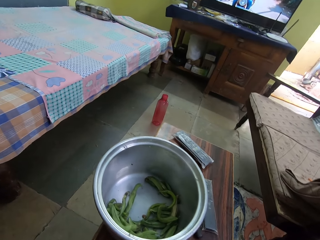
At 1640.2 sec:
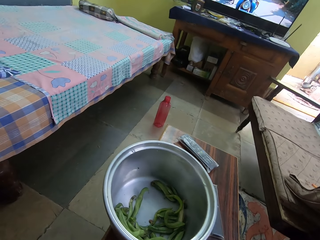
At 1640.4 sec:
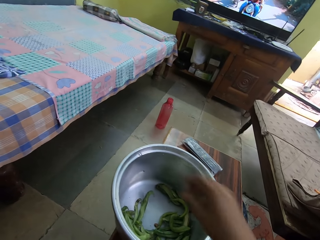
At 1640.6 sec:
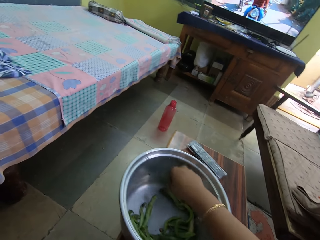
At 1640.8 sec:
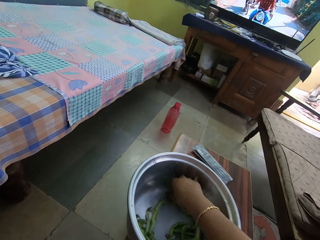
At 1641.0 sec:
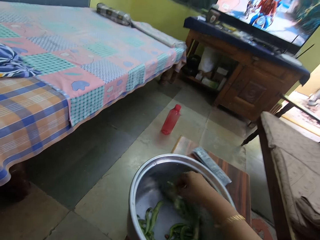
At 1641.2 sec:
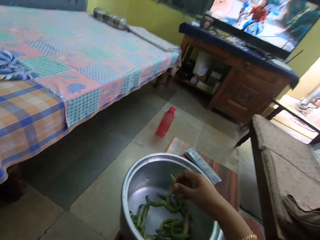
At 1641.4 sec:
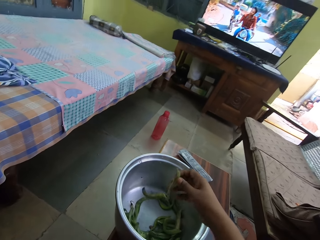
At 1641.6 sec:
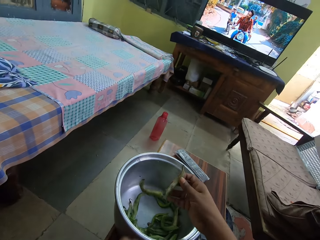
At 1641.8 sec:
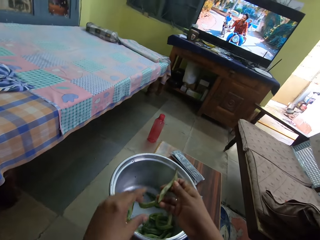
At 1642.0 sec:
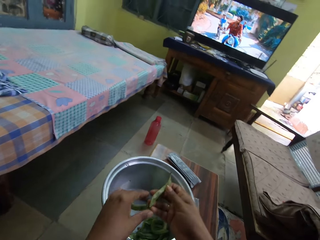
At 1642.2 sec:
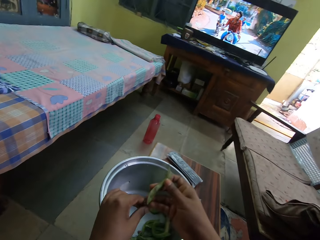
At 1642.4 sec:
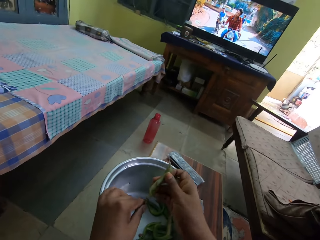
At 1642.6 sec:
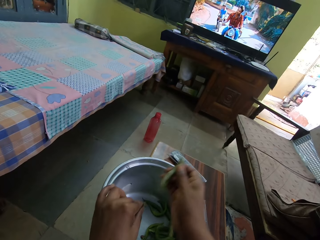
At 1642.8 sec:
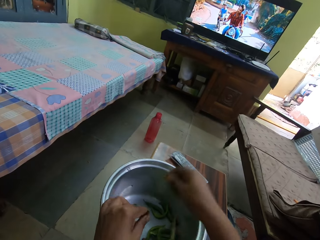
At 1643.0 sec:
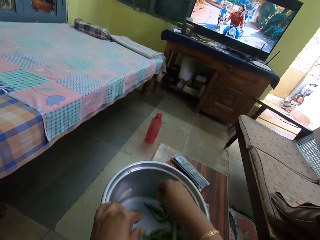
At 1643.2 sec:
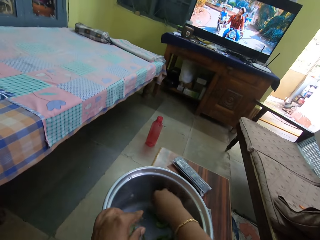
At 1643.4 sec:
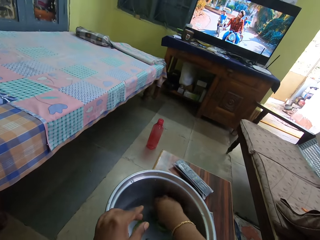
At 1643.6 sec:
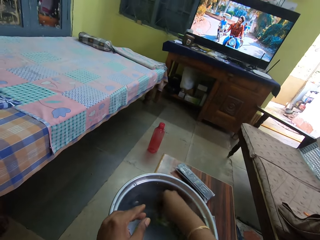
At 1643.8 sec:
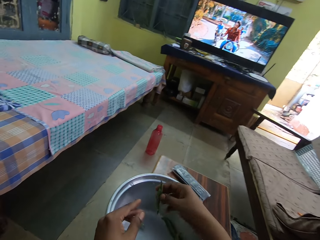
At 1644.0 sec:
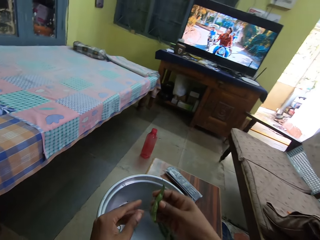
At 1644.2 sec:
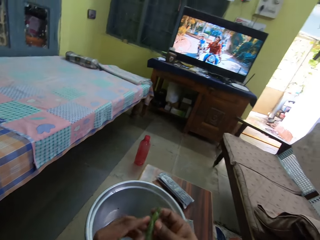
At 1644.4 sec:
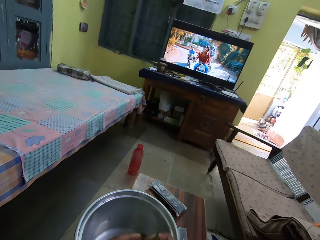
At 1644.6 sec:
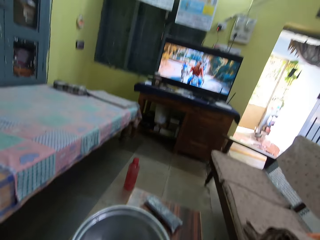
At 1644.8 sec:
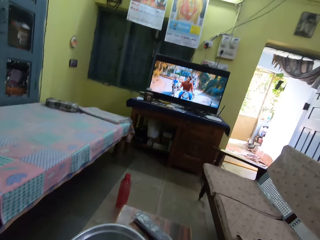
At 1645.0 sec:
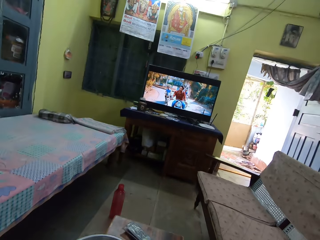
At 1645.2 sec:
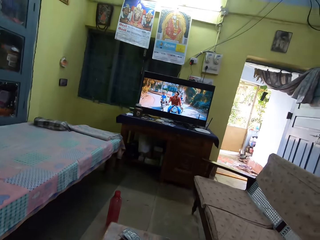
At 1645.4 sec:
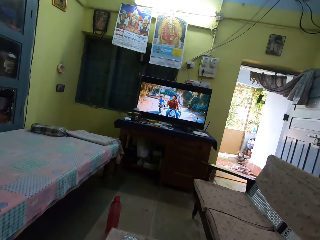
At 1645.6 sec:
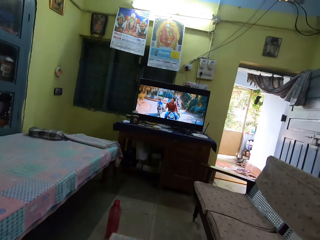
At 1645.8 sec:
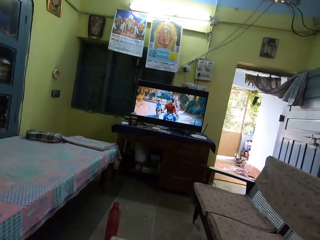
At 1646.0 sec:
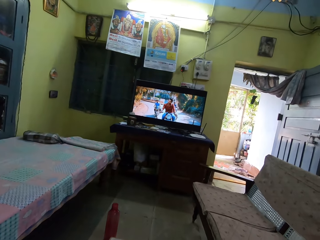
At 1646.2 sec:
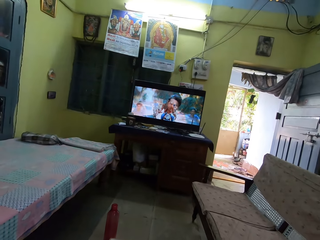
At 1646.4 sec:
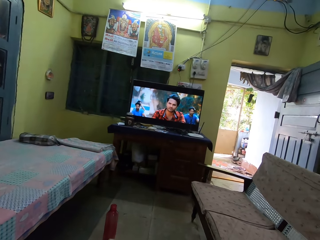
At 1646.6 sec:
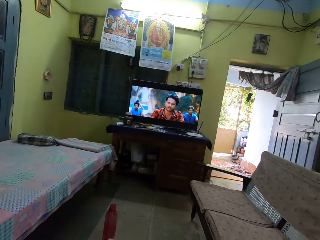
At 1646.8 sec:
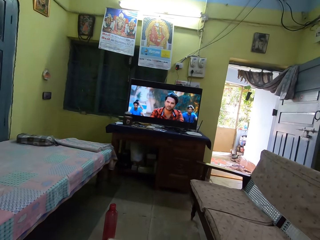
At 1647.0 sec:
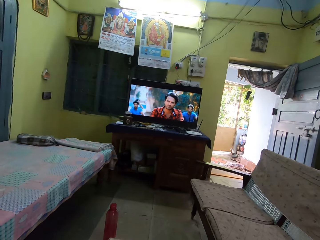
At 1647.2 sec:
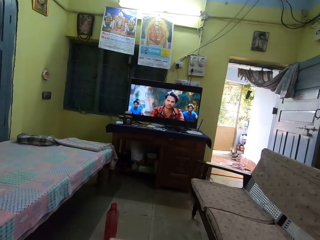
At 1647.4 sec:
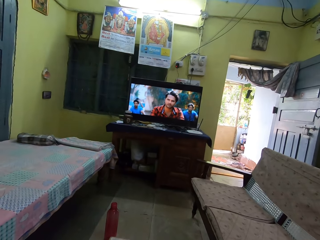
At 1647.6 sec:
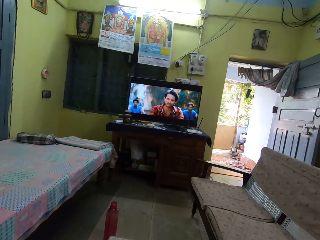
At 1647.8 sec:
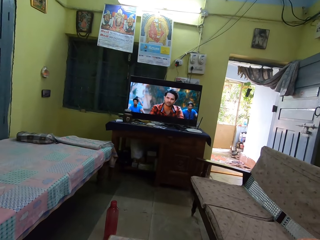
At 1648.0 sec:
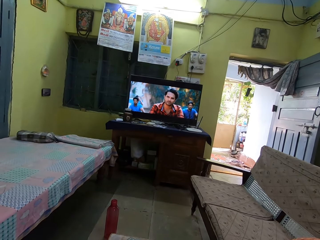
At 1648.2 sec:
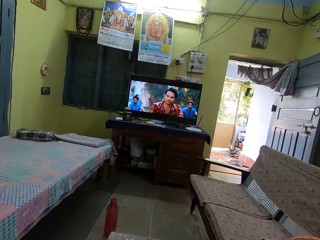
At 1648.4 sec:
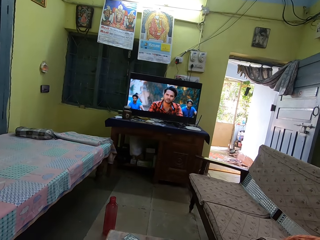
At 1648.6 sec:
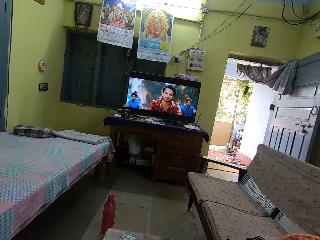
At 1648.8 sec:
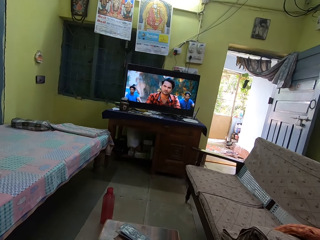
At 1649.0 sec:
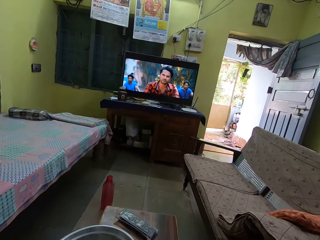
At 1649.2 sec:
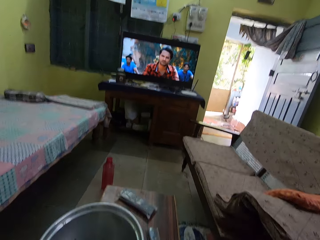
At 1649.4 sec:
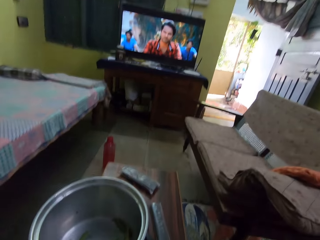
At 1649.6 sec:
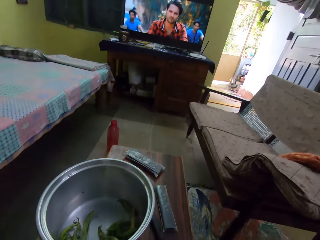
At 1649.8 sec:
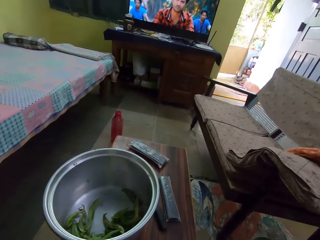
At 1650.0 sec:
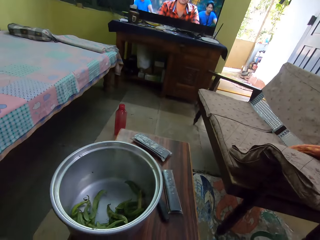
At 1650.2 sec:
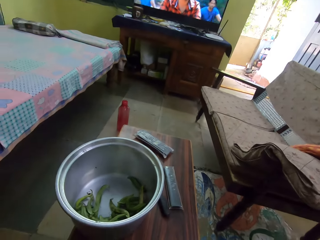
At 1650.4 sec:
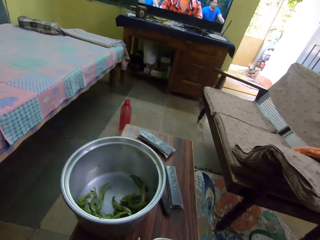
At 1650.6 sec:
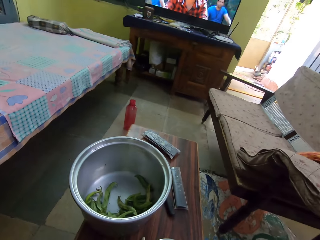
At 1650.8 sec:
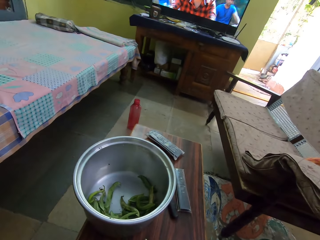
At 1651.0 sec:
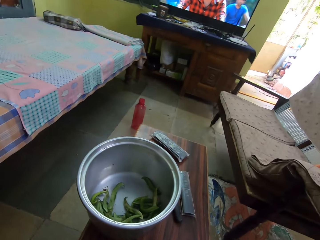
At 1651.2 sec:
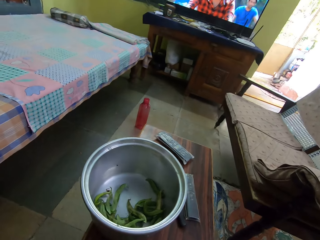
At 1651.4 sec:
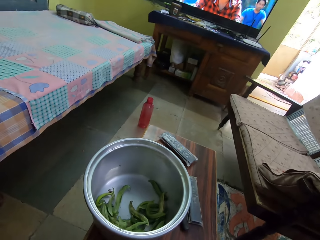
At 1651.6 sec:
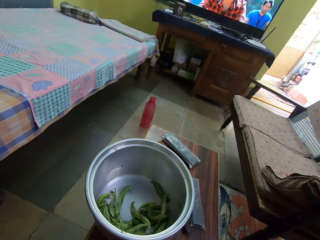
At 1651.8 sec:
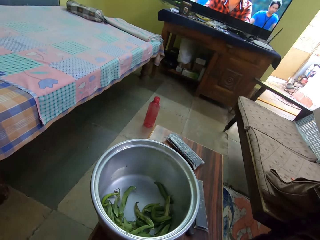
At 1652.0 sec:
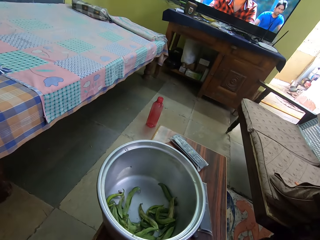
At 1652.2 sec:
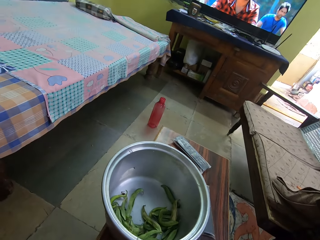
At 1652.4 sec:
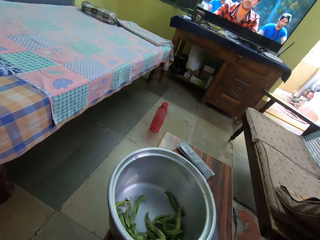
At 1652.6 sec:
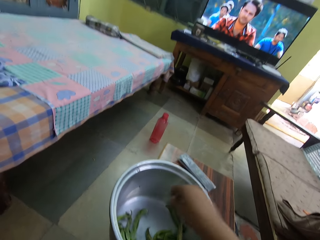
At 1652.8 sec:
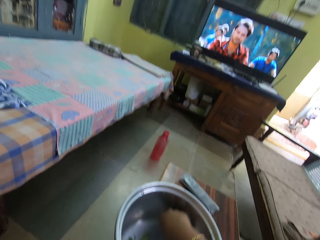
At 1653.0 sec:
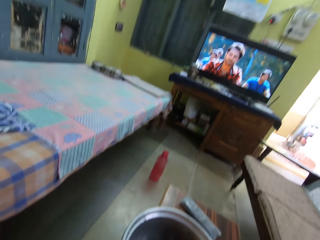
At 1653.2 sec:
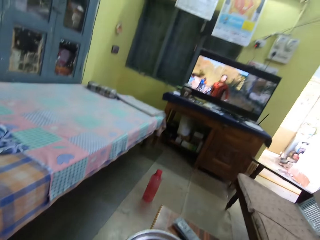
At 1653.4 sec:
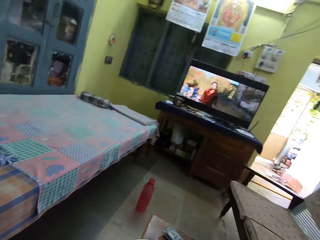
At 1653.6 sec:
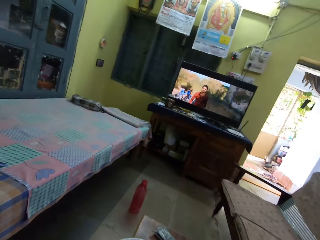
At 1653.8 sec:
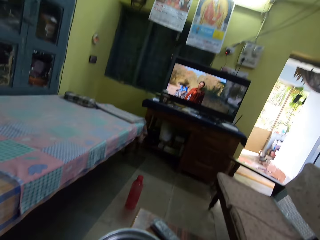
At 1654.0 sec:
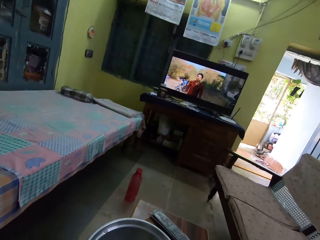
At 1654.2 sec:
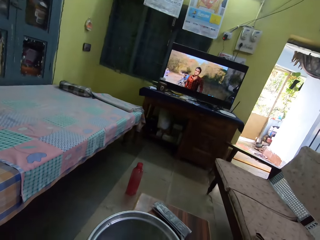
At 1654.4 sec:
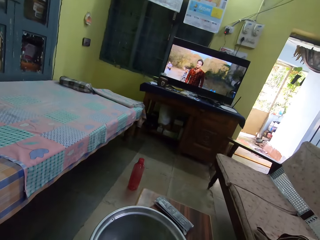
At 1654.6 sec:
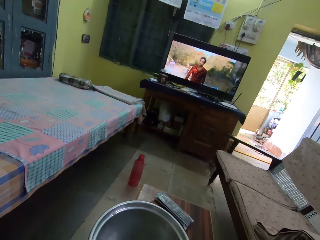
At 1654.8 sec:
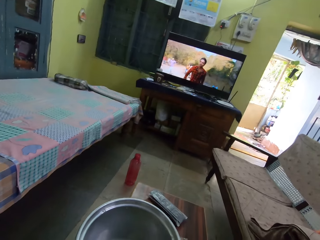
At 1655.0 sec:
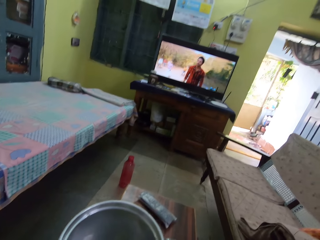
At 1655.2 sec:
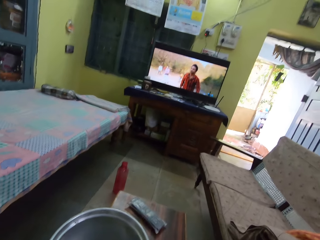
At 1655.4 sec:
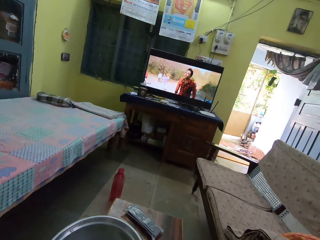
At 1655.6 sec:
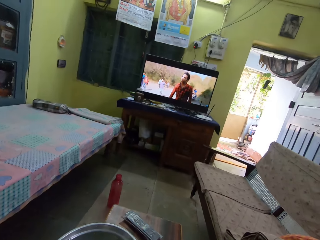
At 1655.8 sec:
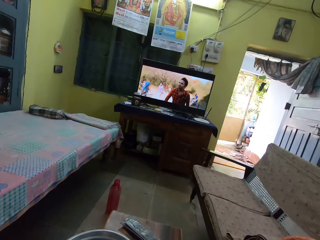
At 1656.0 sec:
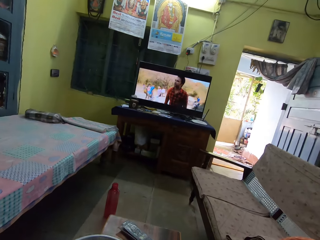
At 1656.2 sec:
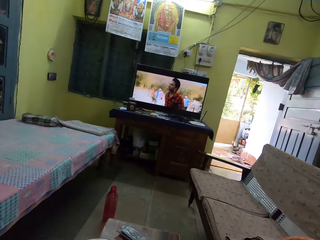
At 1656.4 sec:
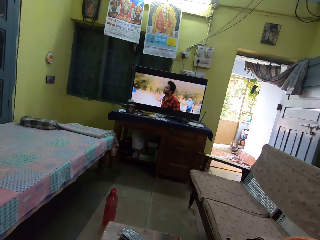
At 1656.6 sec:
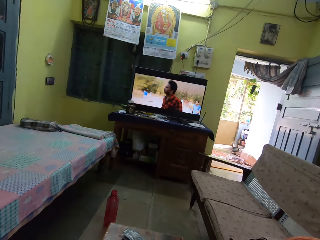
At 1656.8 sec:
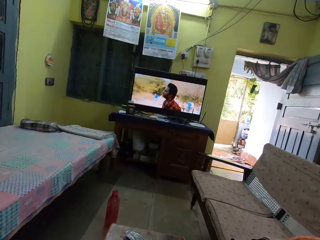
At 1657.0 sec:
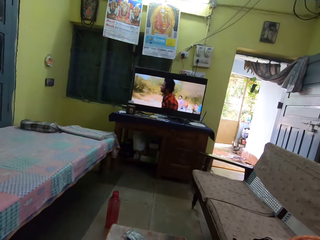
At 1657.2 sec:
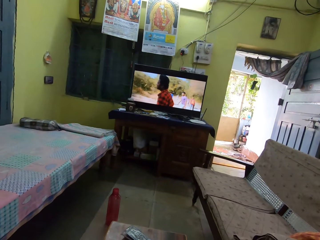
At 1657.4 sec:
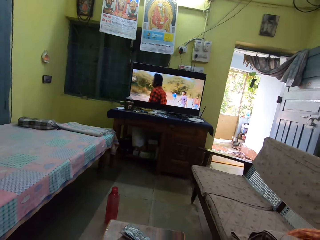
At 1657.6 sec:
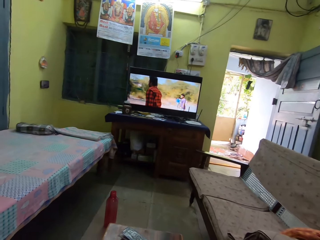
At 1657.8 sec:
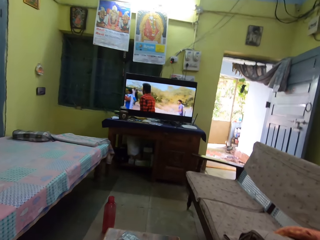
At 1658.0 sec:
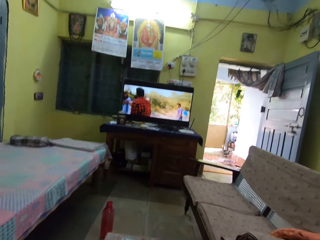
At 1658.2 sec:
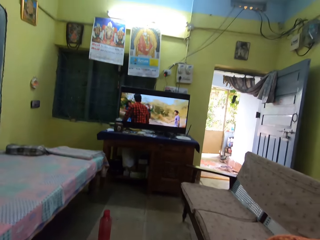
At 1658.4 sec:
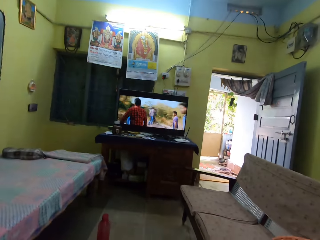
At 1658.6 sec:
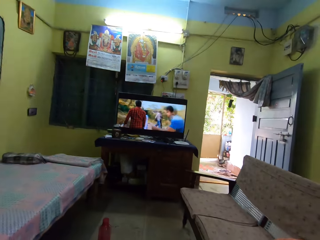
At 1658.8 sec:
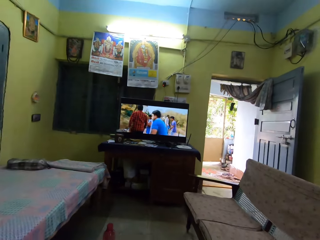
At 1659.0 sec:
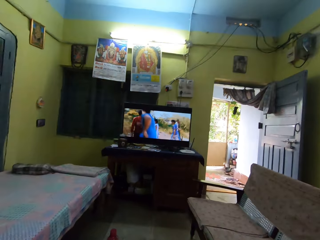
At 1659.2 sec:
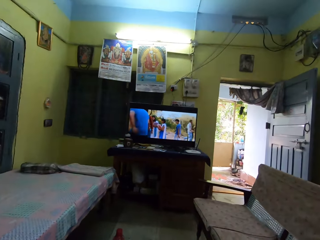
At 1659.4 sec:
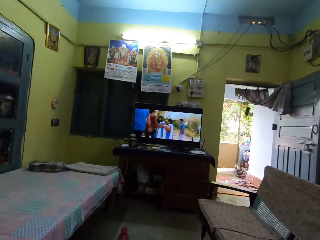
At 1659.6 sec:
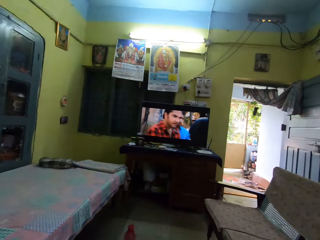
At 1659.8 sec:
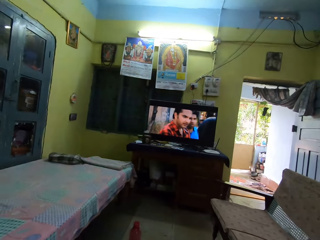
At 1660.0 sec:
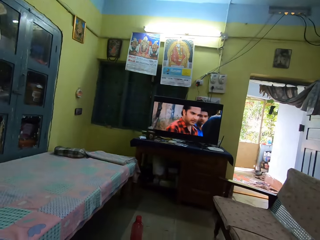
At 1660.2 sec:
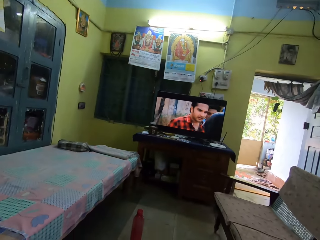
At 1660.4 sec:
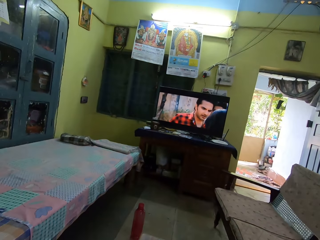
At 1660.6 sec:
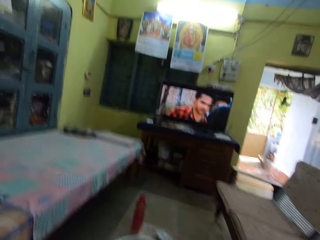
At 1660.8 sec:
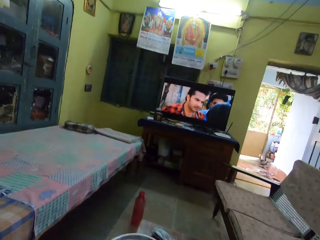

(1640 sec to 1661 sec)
The camera wearer picks a bean pod. They separate the bean pods. They pick a bean pod. They look around, watch the television and extract beans from the pod. They pick a bean pod. They look around.
